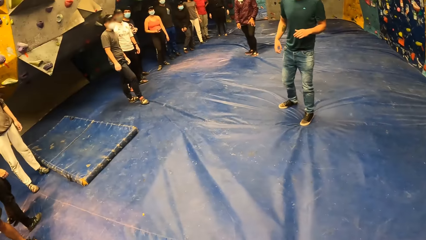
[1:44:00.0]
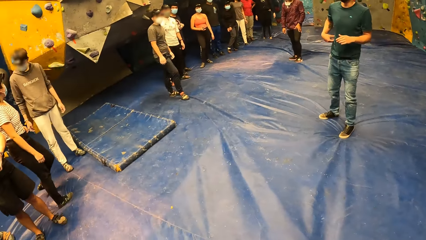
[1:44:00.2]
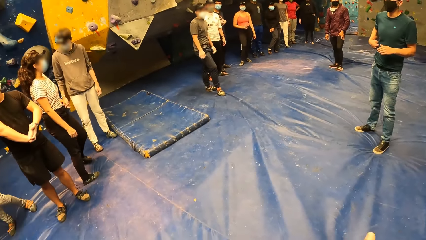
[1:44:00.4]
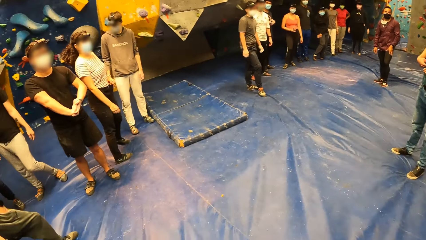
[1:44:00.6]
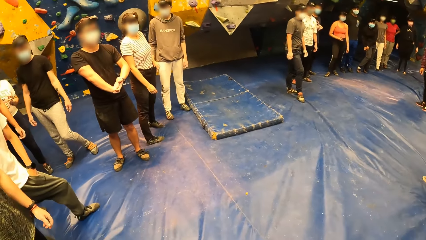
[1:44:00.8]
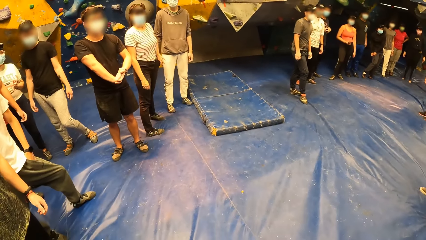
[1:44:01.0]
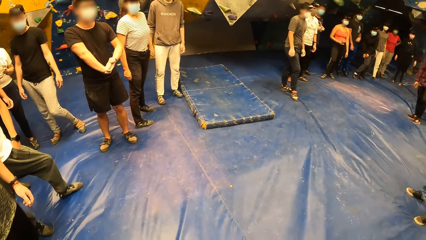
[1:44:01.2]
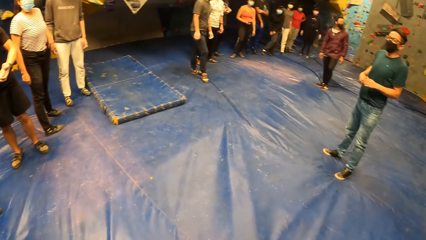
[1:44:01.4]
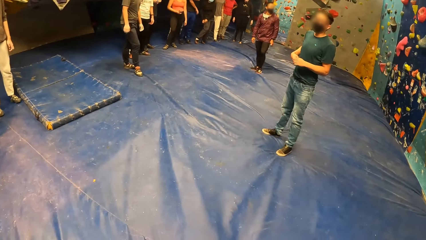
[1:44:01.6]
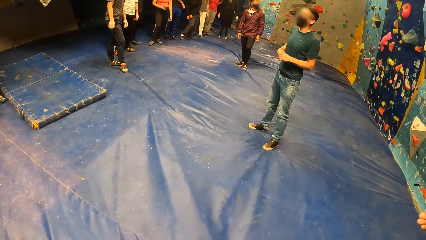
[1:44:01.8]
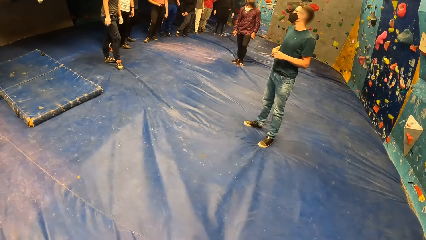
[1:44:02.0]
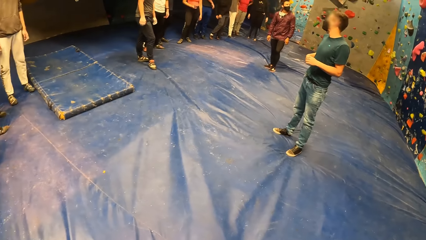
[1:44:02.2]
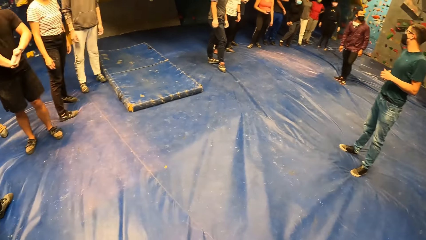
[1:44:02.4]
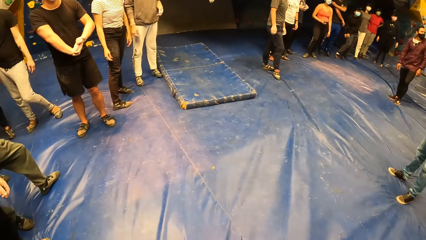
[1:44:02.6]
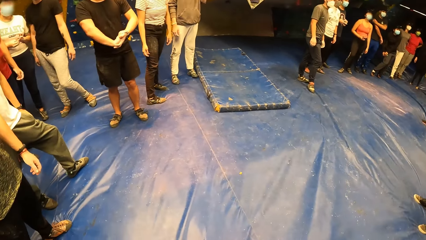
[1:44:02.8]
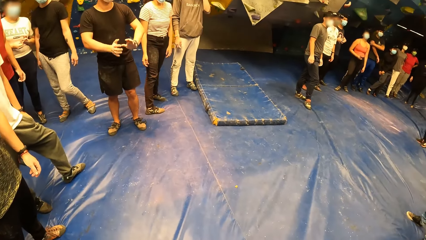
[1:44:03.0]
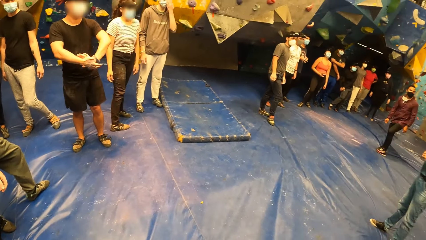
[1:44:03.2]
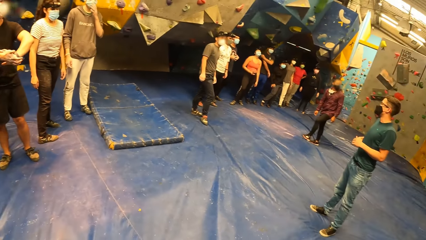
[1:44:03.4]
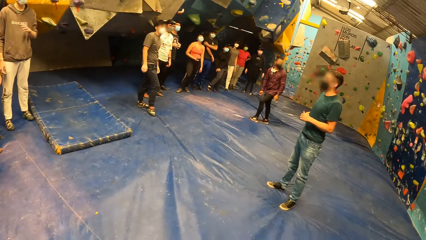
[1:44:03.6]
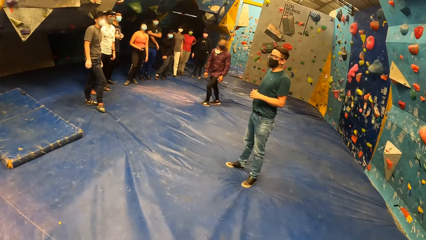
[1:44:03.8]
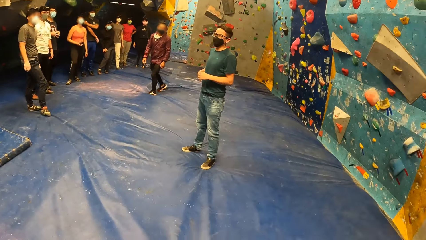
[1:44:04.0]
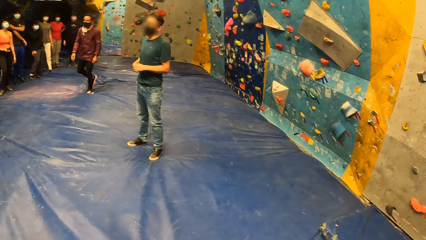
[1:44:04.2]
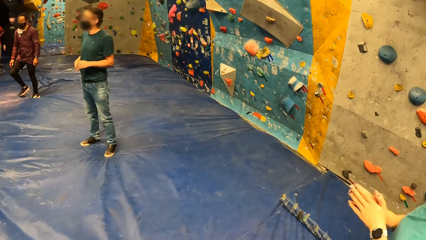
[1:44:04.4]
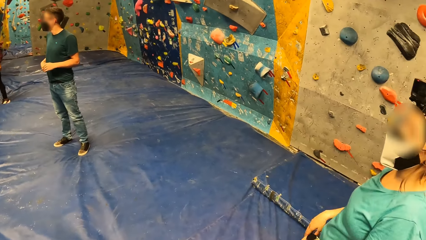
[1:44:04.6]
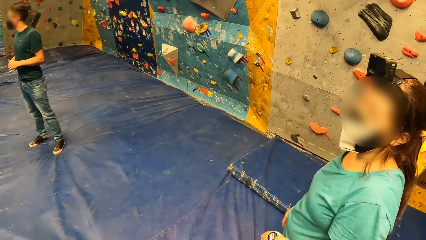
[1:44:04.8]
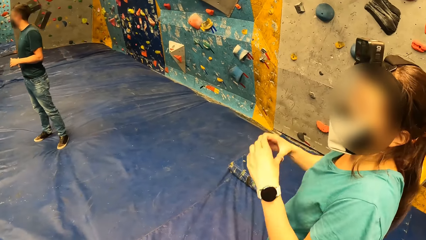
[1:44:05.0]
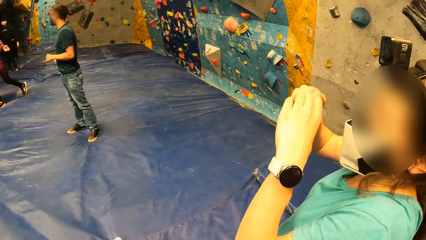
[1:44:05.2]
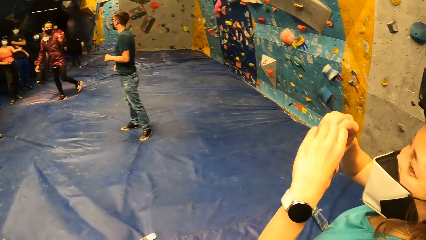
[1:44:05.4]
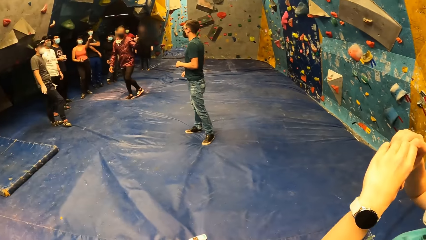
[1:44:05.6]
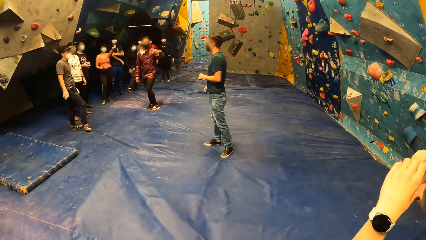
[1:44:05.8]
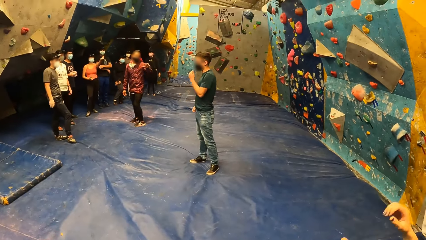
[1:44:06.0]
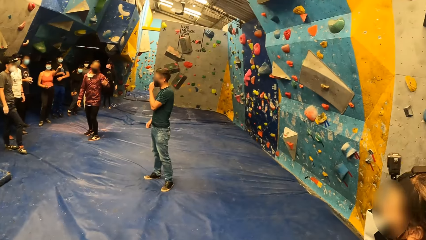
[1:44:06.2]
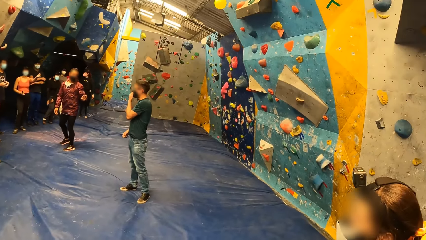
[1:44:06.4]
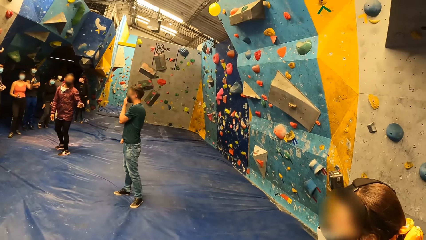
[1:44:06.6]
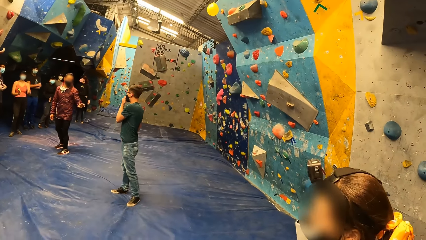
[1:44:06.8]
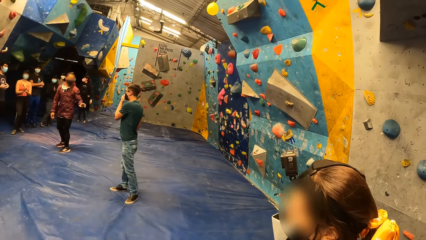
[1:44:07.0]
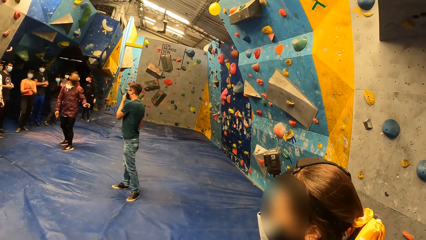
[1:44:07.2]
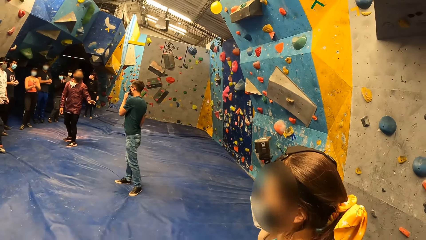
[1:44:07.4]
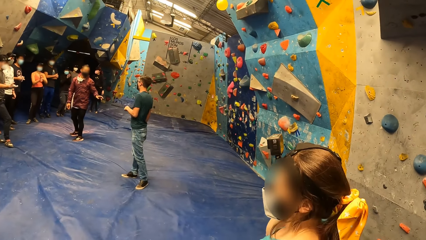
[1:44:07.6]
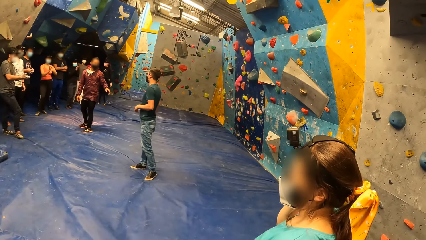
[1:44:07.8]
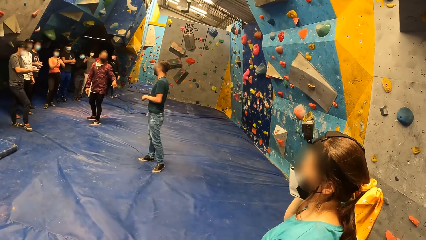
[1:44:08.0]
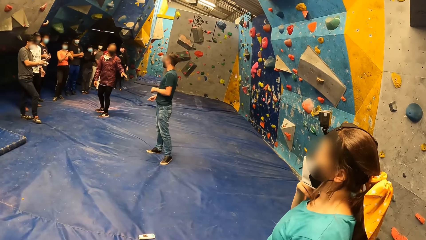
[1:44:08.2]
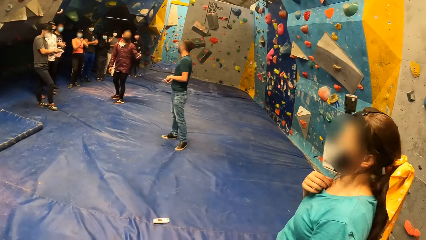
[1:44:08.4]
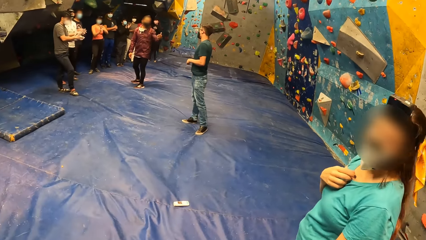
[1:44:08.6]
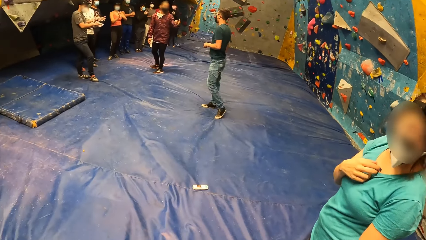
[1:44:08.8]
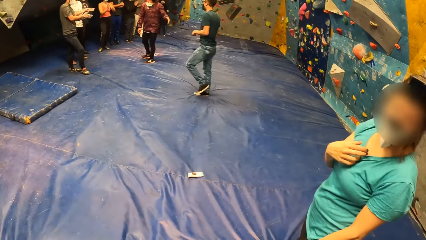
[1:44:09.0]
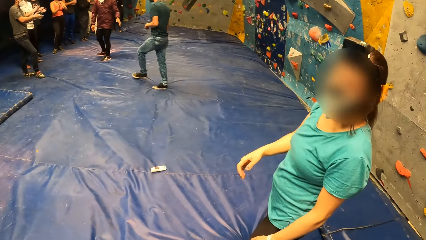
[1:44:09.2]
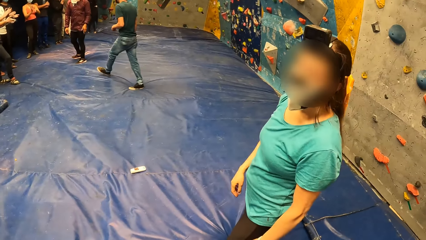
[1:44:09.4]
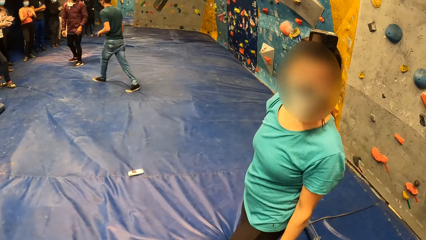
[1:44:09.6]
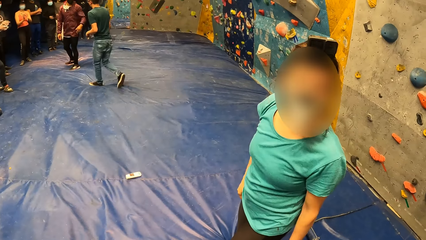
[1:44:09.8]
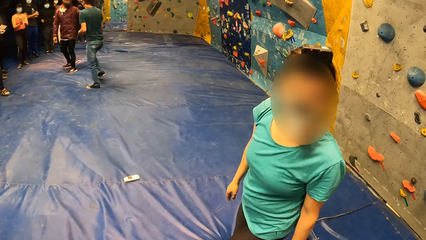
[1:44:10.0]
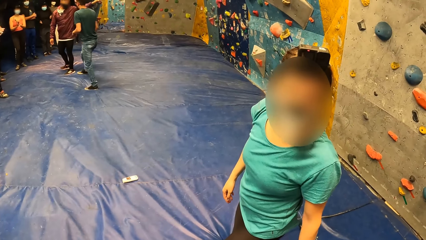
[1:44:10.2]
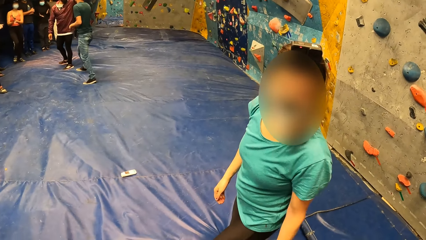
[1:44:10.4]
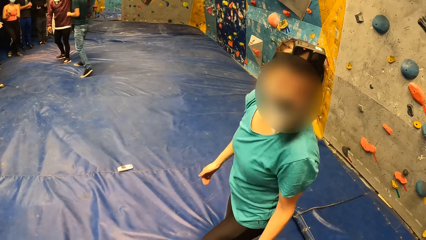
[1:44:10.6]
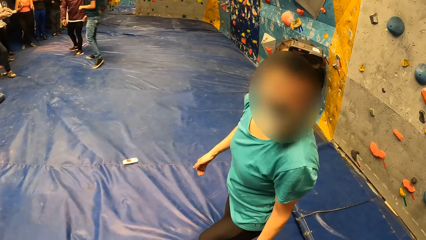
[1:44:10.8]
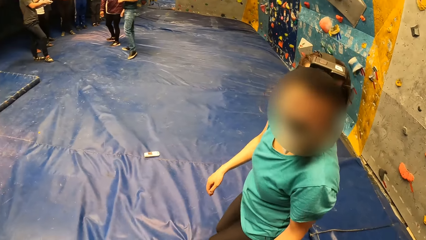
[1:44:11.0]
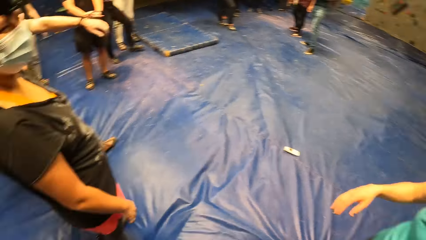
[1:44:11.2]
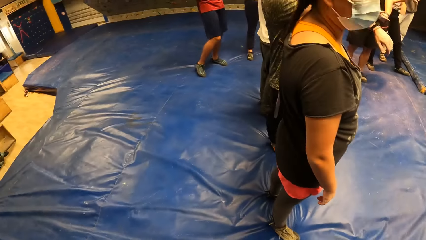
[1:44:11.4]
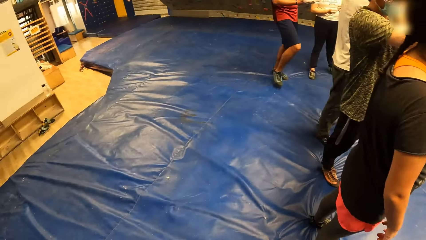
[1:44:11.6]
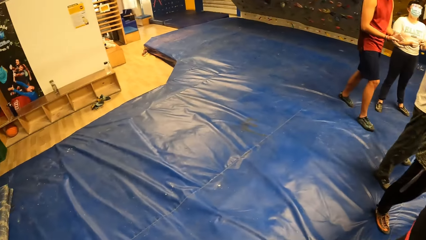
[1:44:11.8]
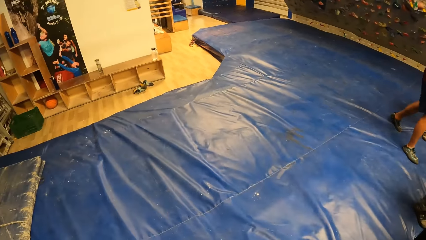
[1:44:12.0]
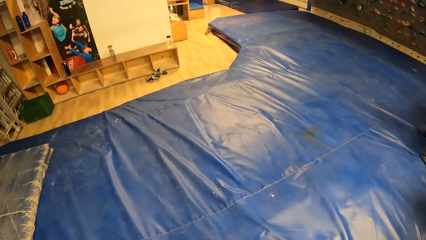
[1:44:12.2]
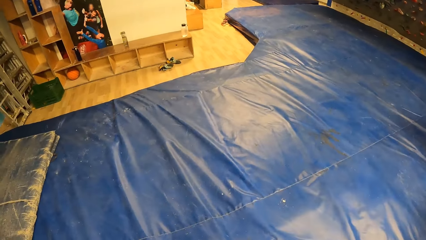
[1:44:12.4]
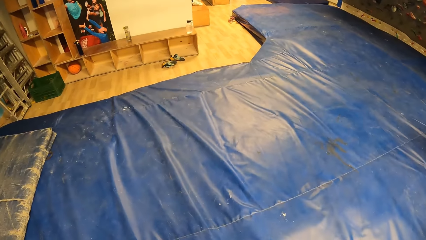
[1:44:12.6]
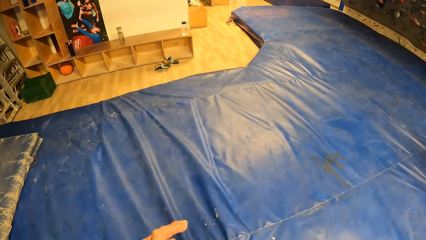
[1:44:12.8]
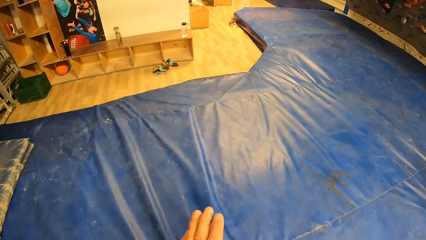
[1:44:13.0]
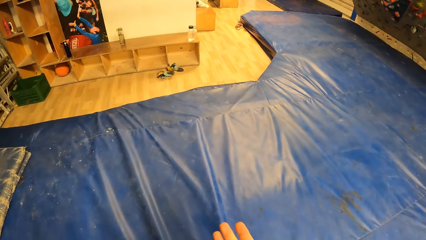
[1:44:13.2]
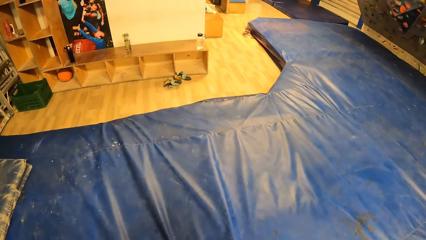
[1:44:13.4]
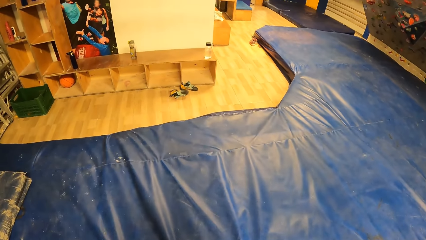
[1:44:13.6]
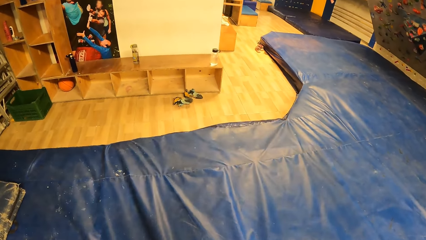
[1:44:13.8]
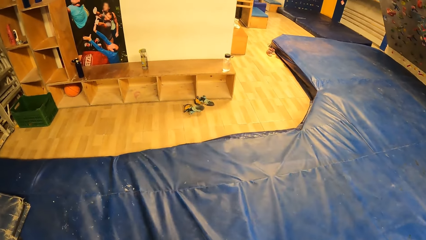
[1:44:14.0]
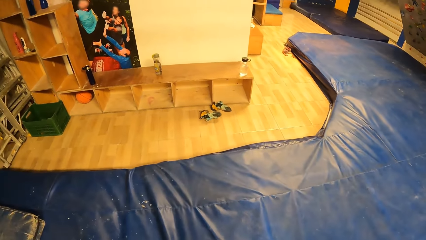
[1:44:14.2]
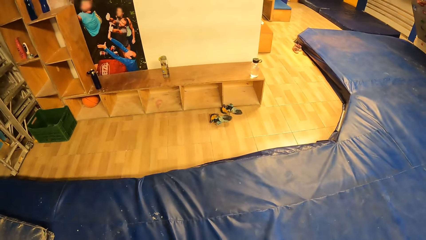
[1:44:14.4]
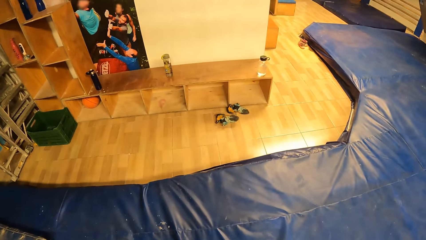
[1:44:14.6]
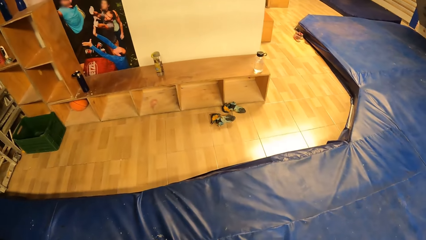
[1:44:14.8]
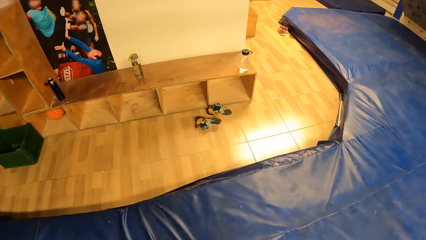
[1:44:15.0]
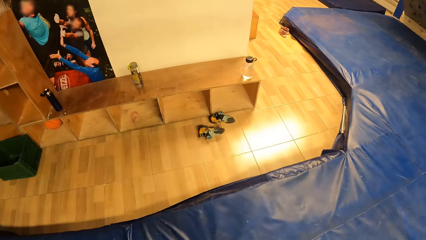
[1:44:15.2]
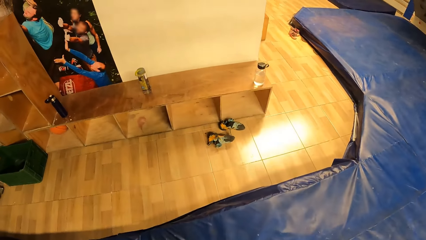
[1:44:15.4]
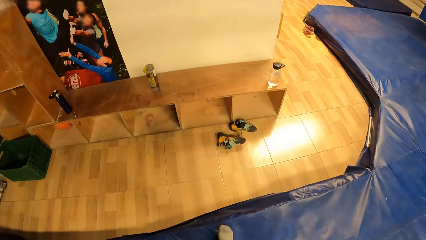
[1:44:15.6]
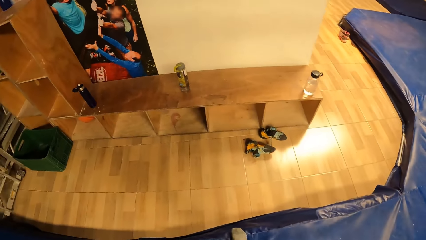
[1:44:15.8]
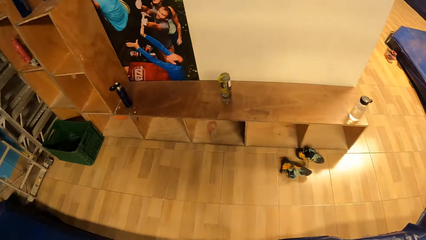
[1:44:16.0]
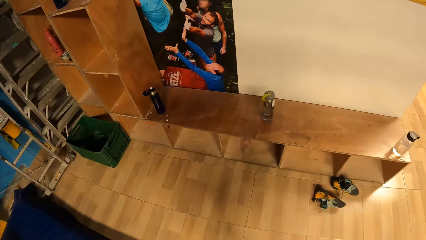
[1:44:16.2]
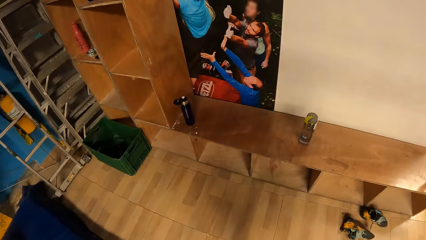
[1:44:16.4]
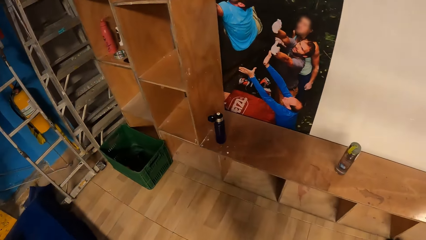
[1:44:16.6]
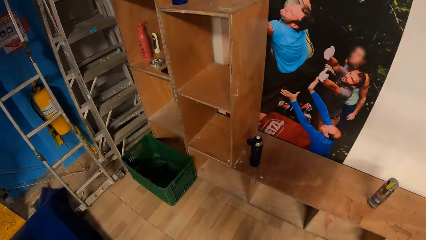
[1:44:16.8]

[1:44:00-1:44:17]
A lady speaks with gestures. A man interacts with the instructor. The camera wearer interacts with the woman. They walk.
